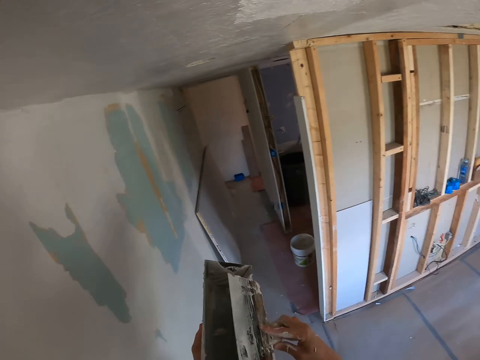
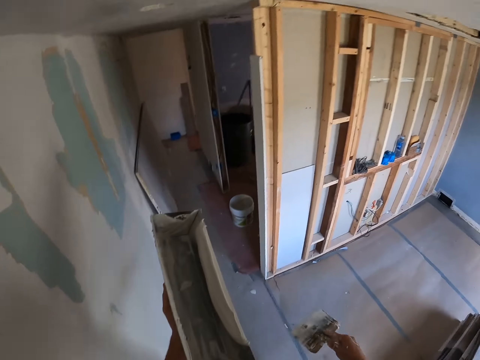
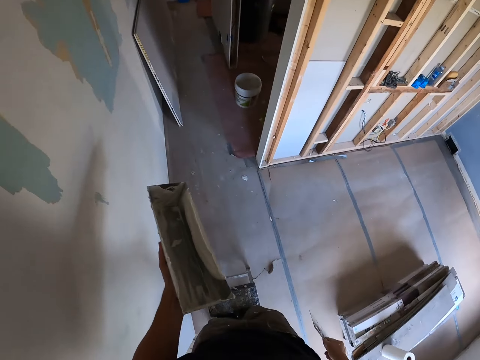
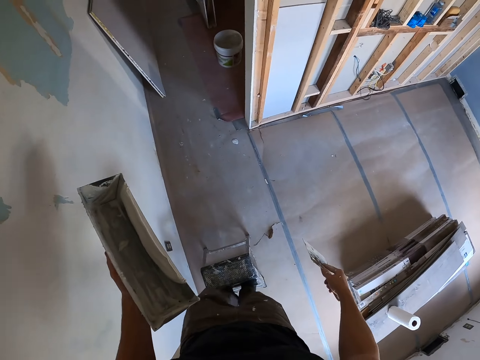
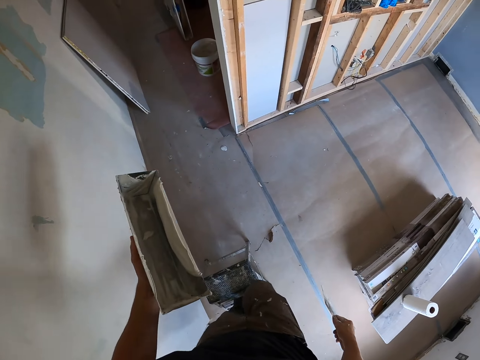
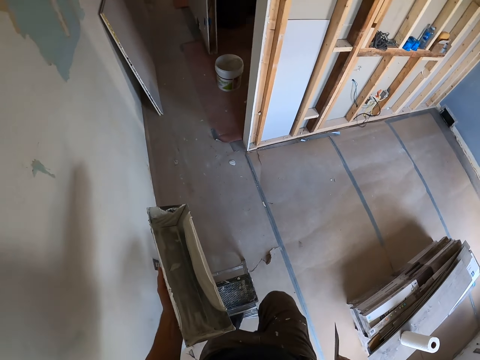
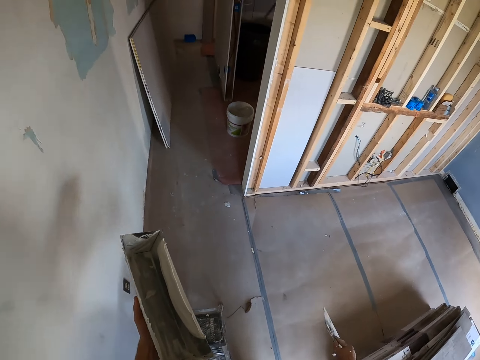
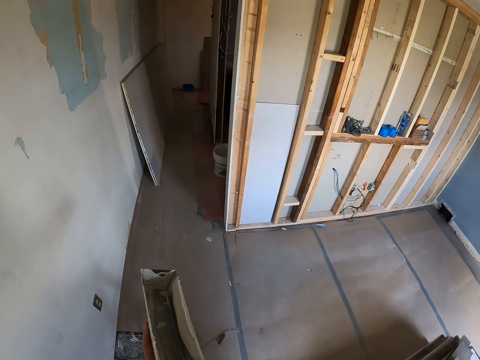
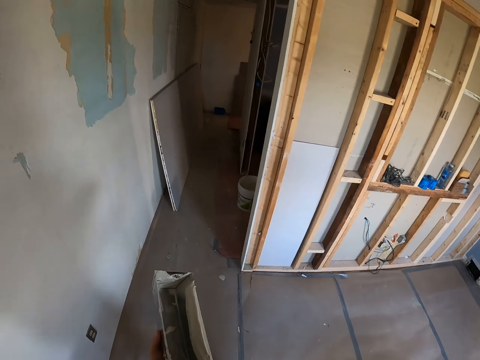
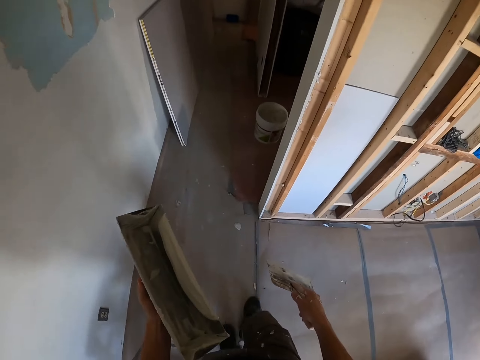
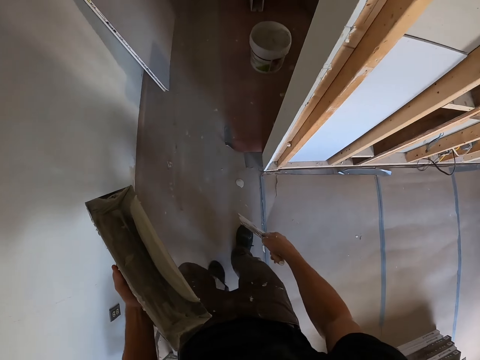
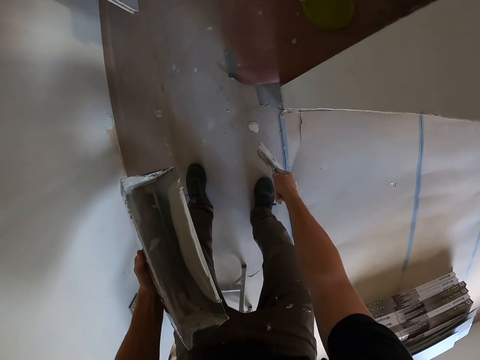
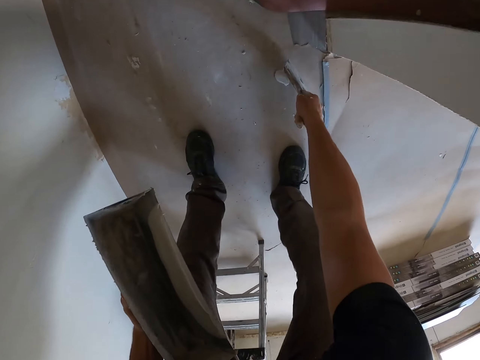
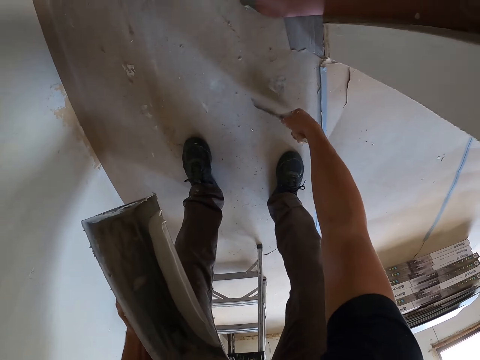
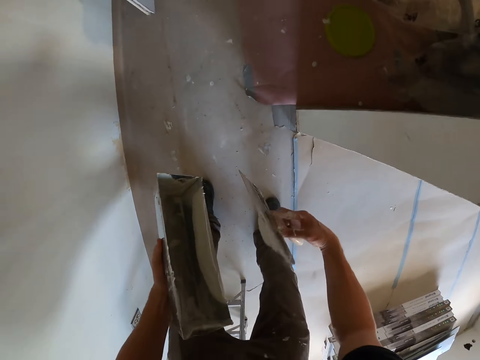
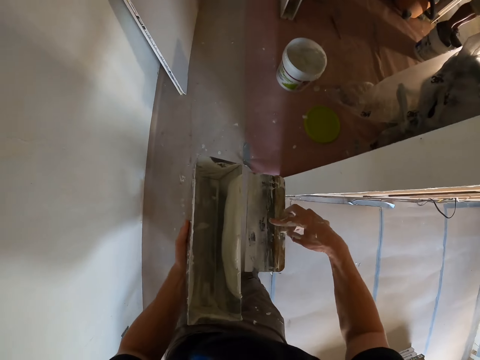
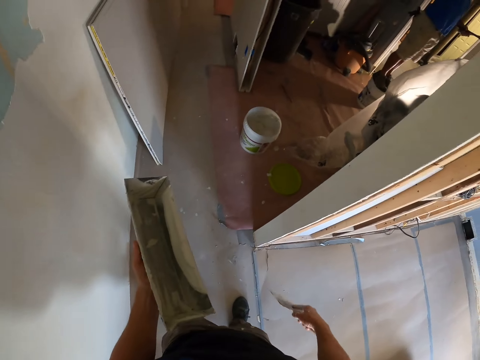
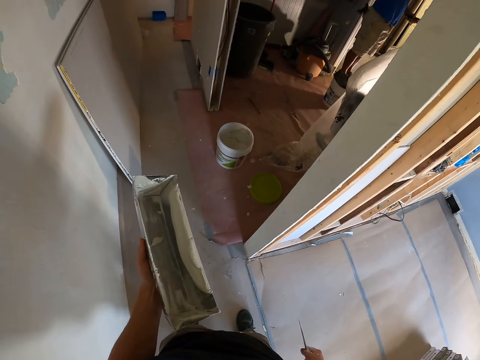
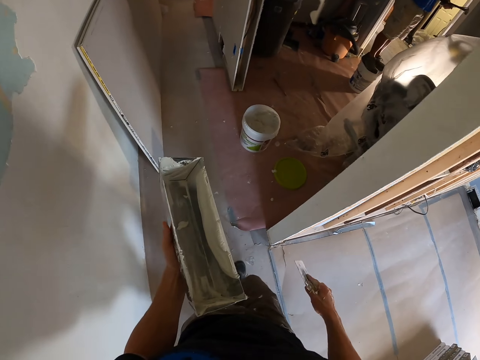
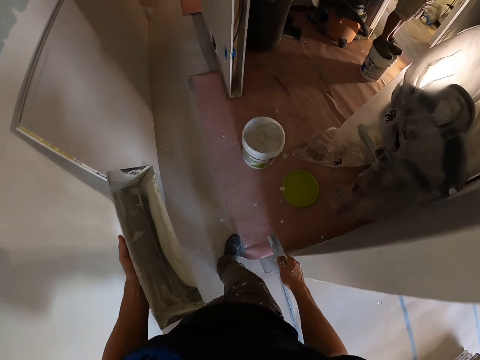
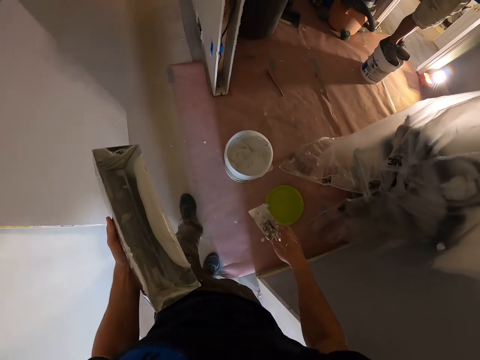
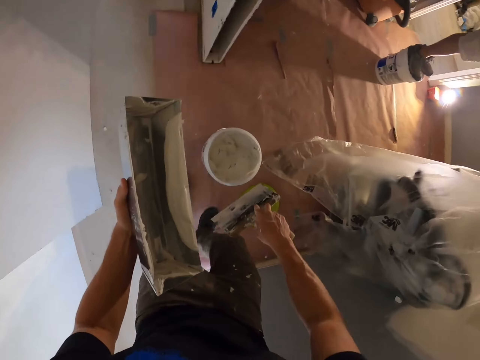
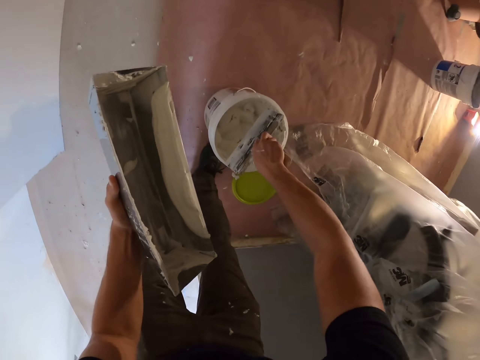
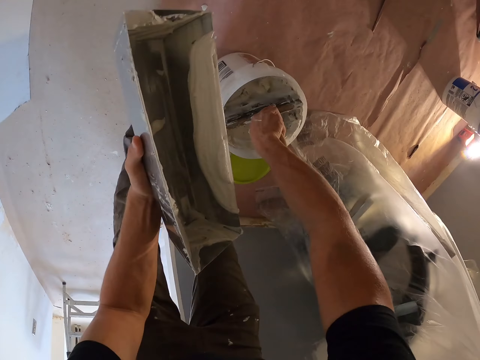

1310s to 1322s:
The camera wearer rubs the paint scraper on the container. They adjust the paint. They step out from the ladder. They walk in the room. They pick paint on the floor with the scraper. They rub the paint scraper on the container. They adjust the paint. They walk in the room.

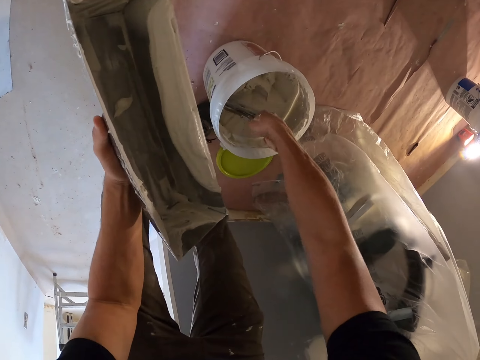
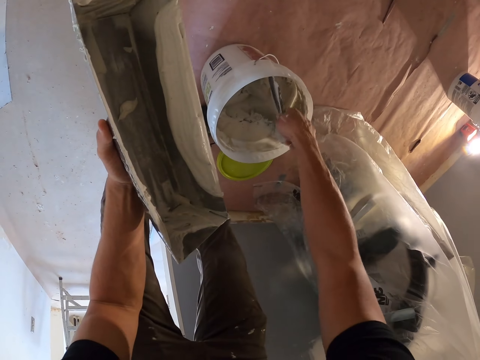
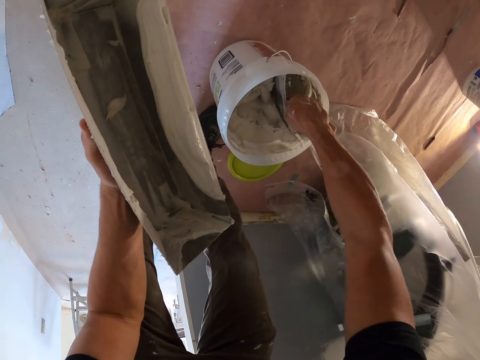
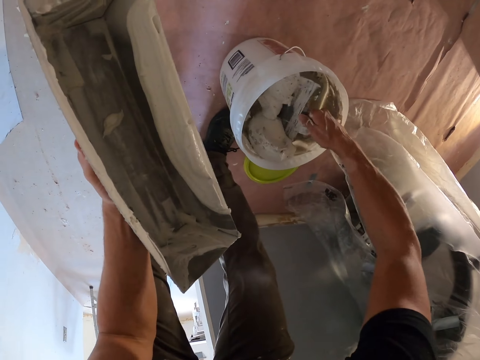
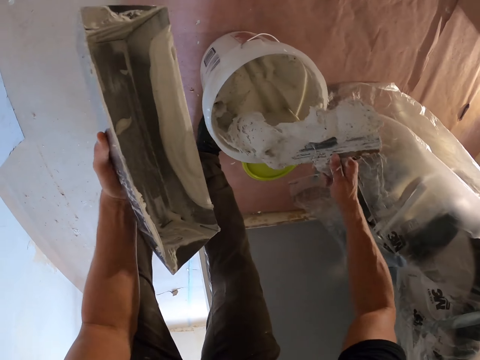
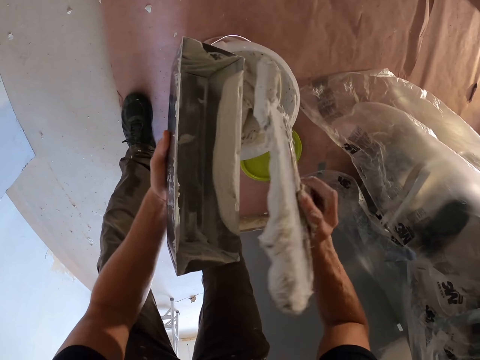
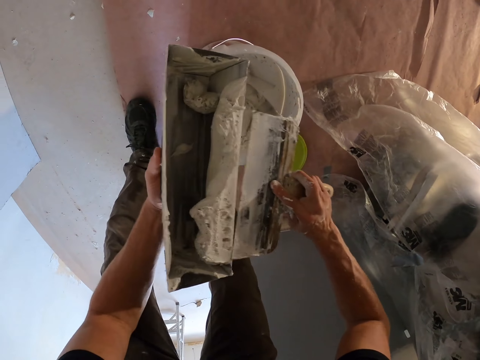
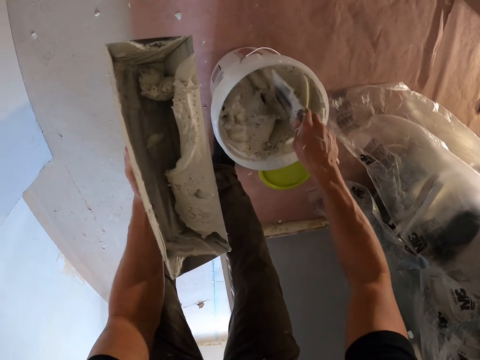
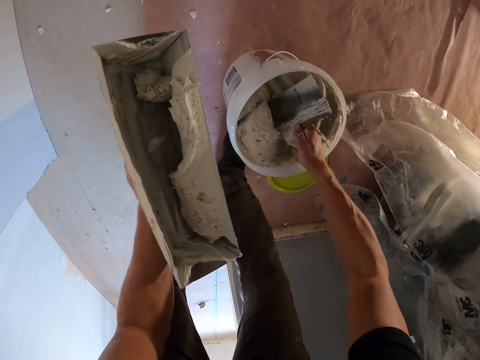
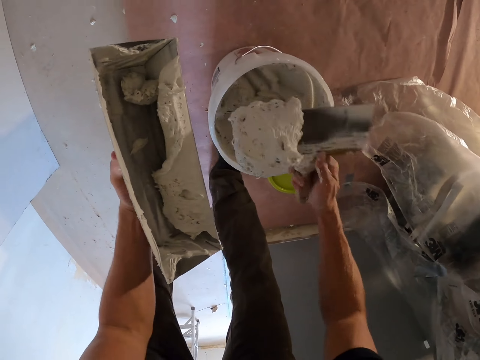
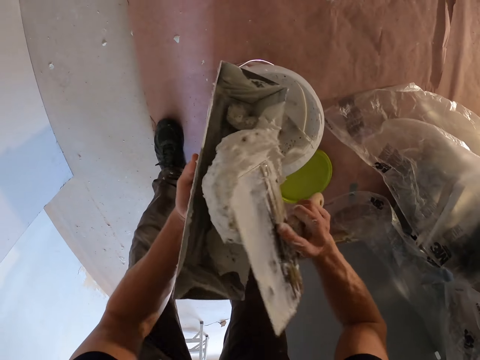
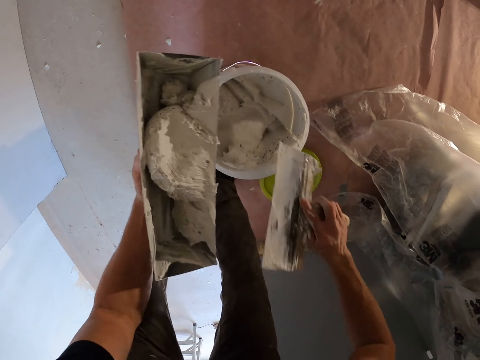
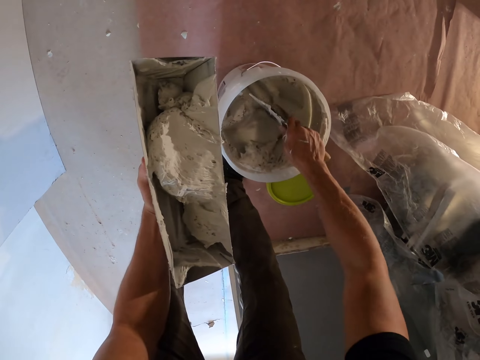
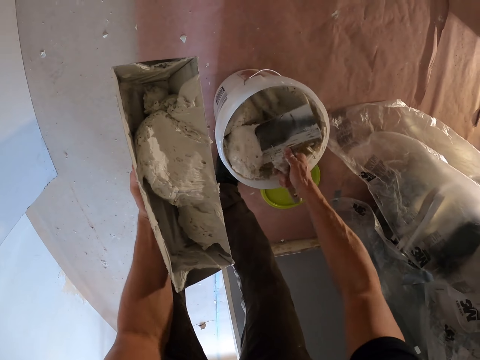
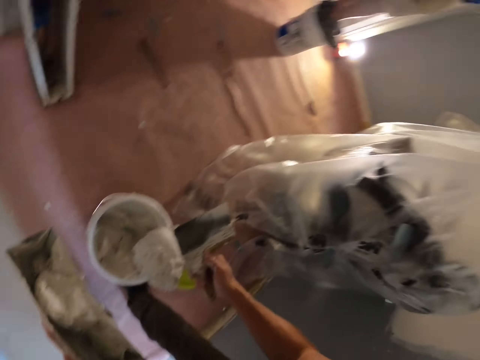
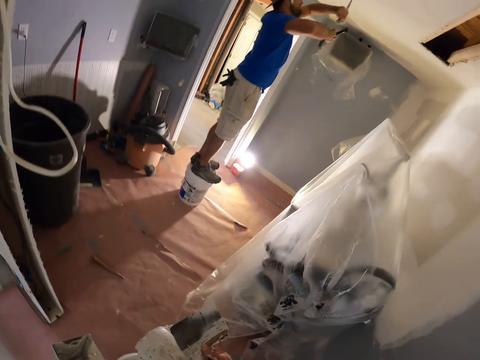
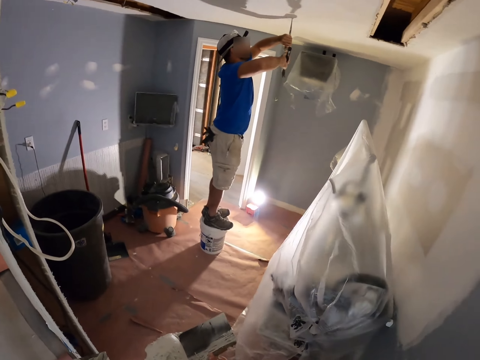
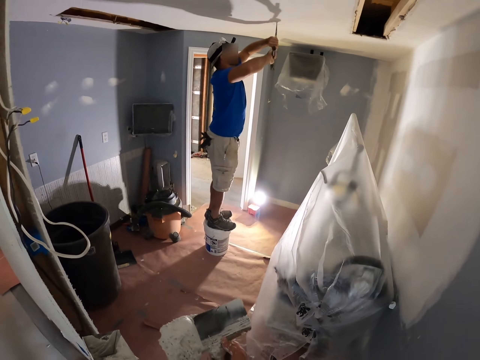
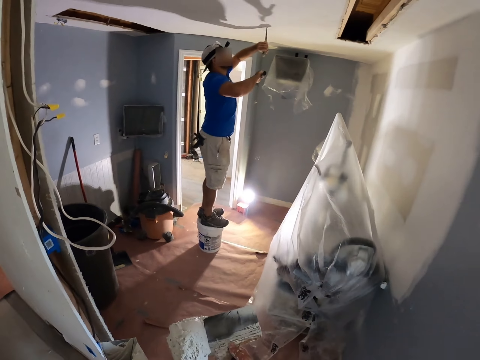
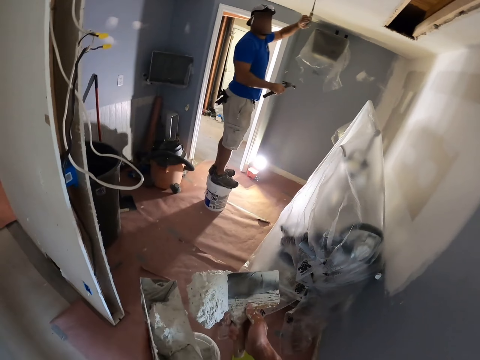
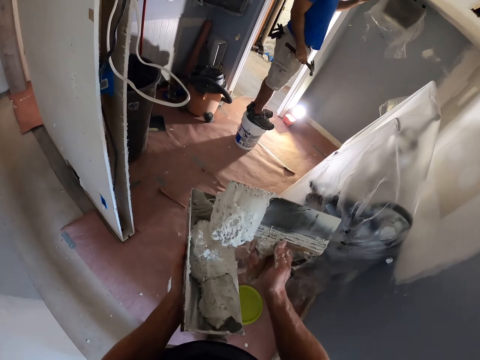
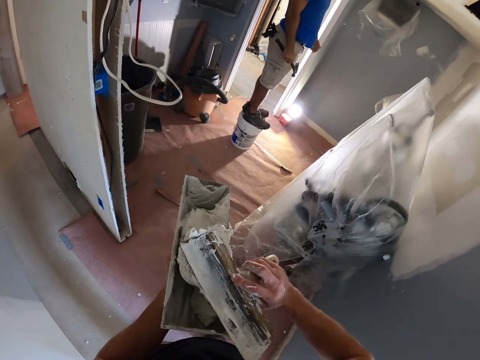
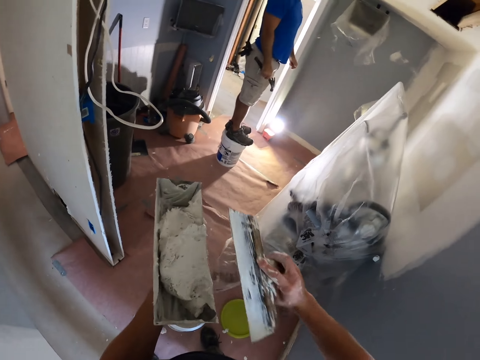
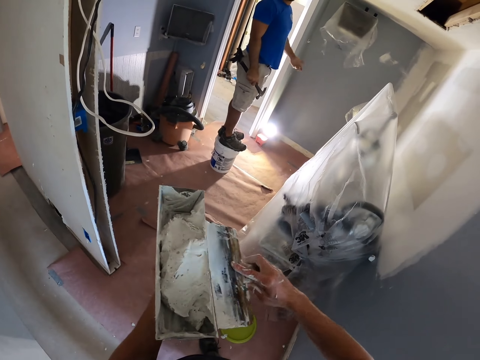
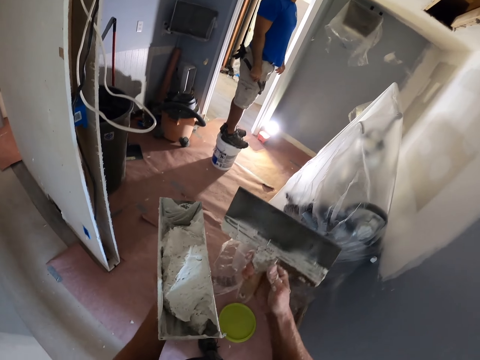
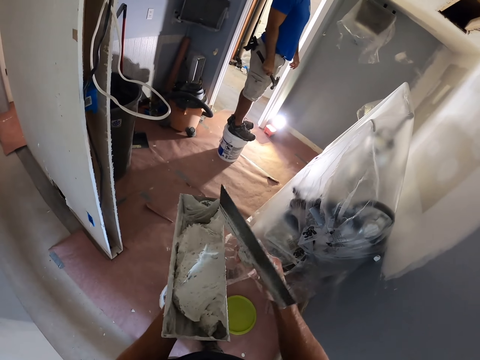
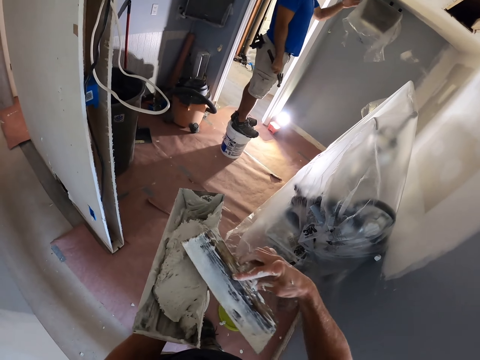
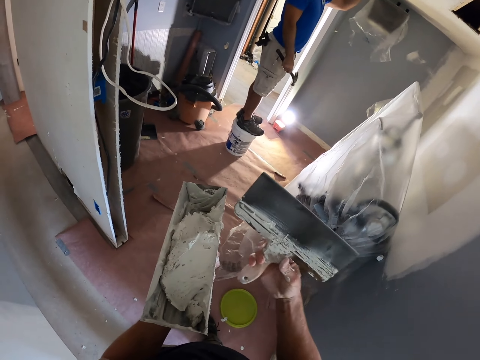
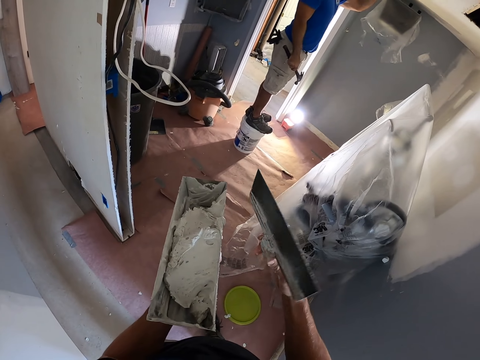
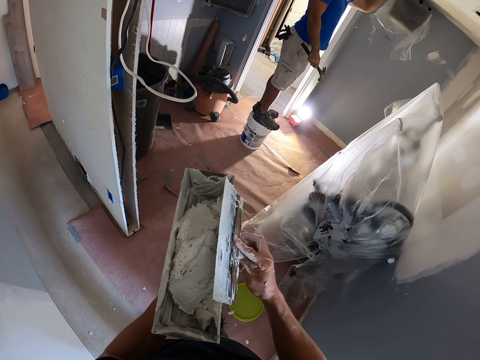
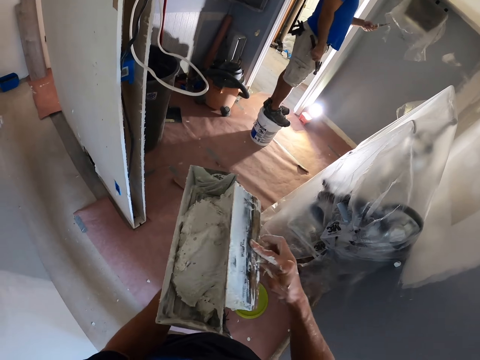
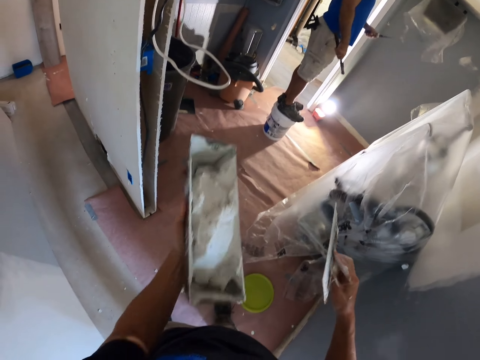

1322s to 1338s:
The camera wearer picks paint from the paint container with the scraper. They place the paint inside the container. They pick paint from the paint container with the scraper. They place the paint inside the container. They pick paint from the paint container with the scraper. A man adjusts the wall. The camera wearer converses with the man. They place the paint inside the container. They rub the paint scraper on the container. They lift a hand and adjust the painting tool.
